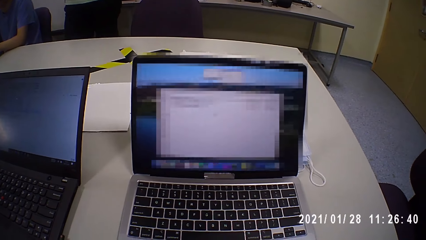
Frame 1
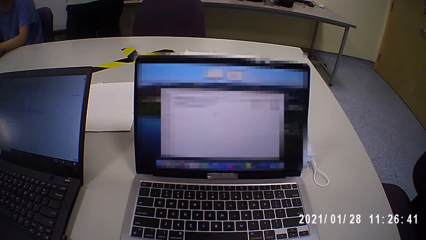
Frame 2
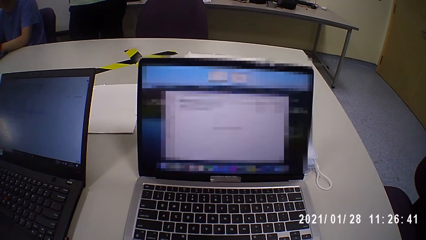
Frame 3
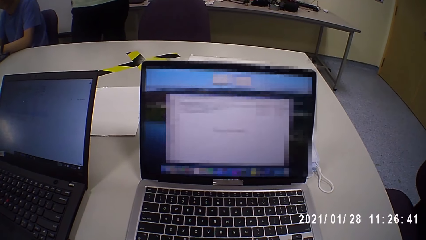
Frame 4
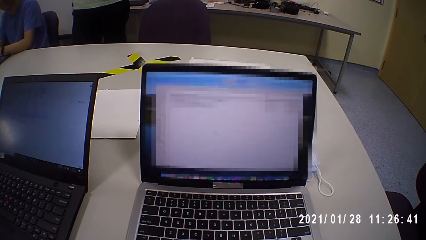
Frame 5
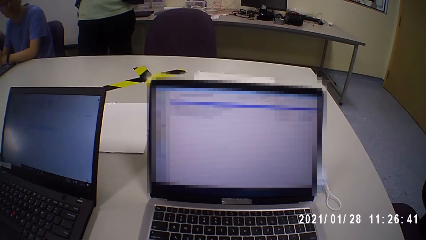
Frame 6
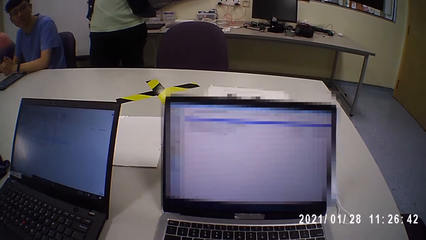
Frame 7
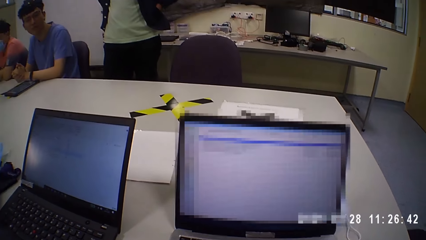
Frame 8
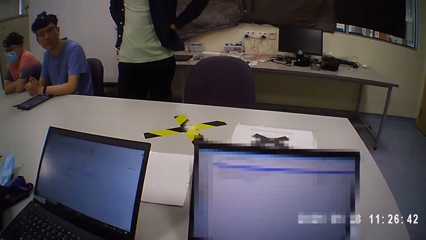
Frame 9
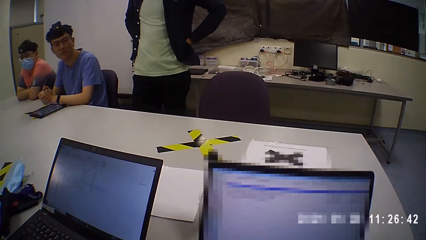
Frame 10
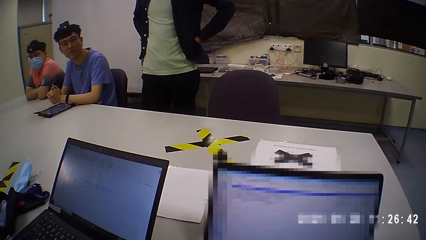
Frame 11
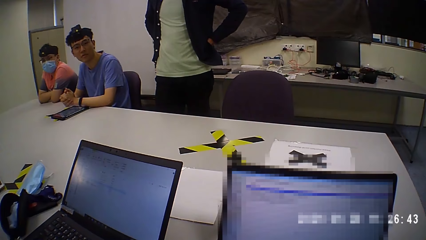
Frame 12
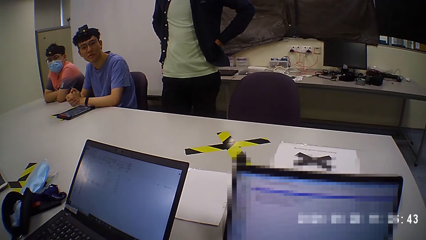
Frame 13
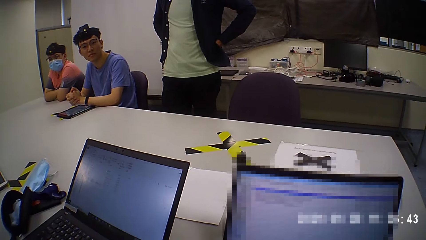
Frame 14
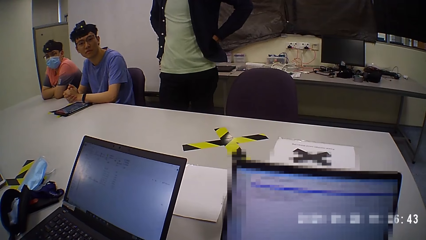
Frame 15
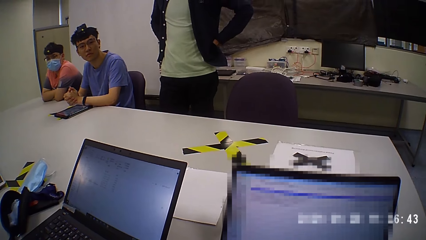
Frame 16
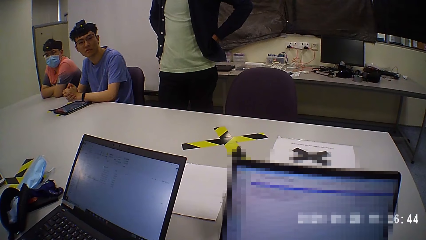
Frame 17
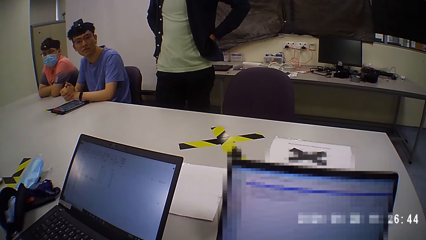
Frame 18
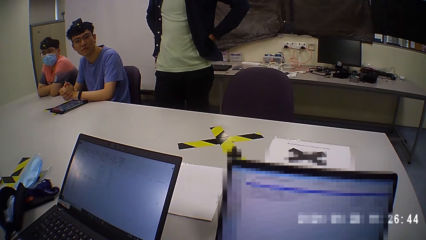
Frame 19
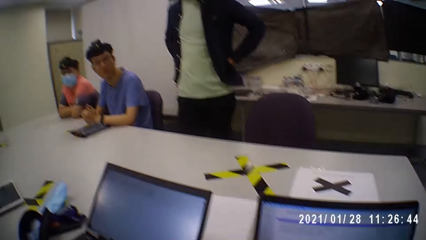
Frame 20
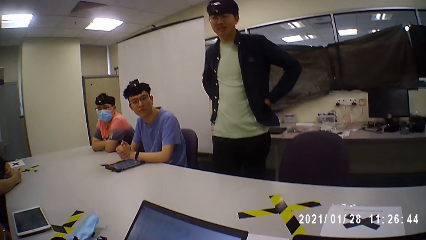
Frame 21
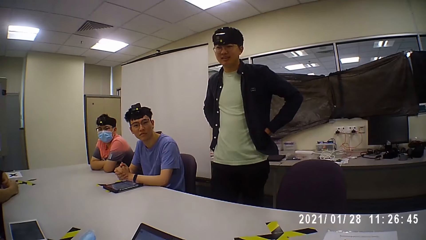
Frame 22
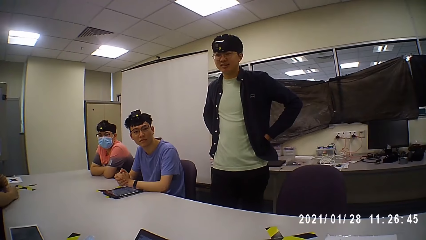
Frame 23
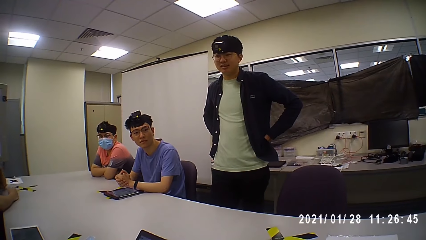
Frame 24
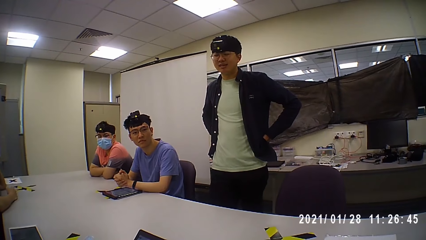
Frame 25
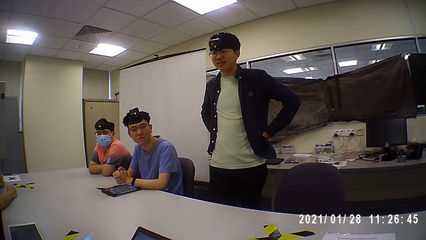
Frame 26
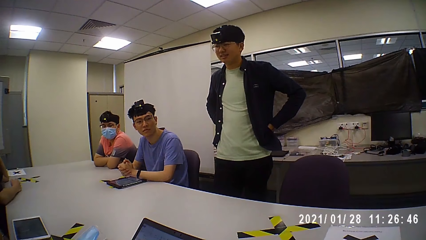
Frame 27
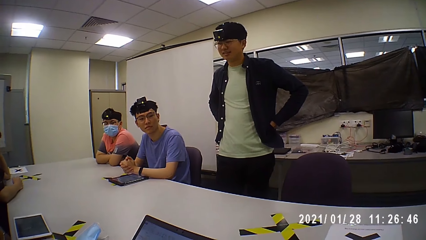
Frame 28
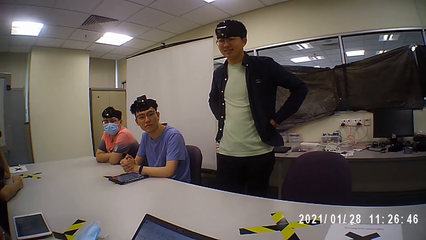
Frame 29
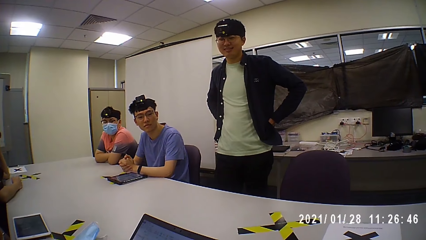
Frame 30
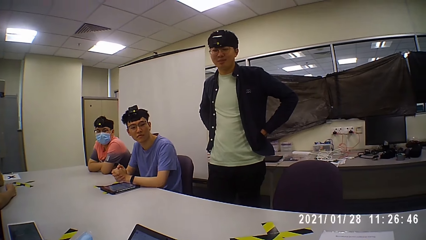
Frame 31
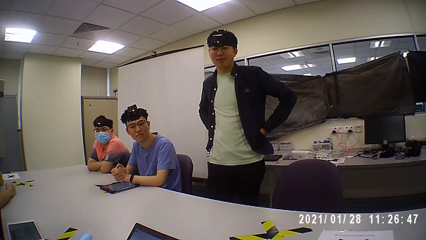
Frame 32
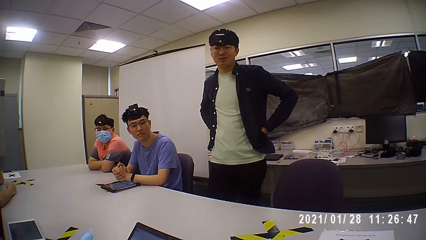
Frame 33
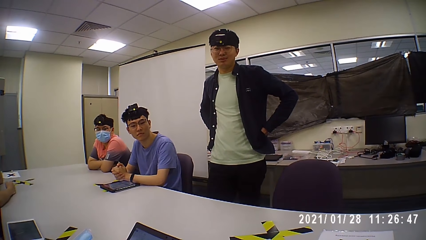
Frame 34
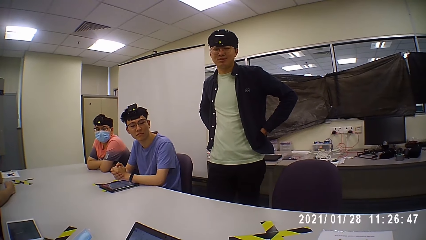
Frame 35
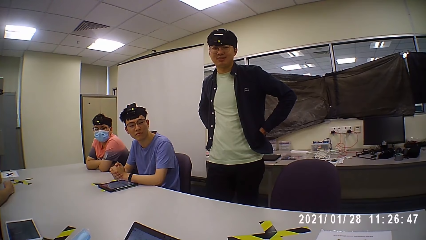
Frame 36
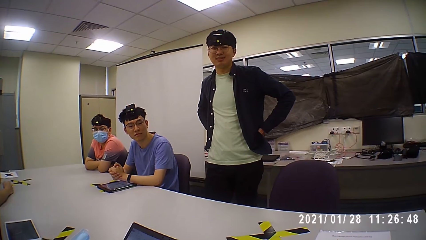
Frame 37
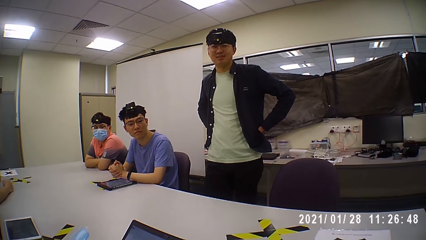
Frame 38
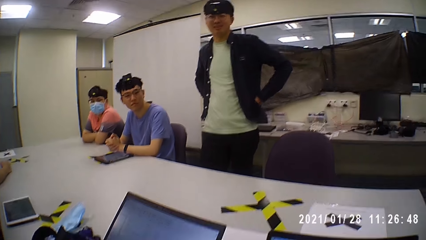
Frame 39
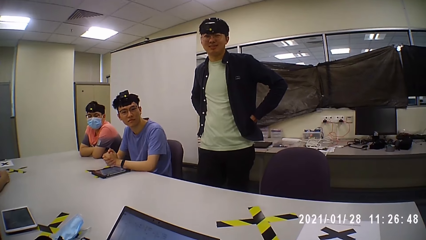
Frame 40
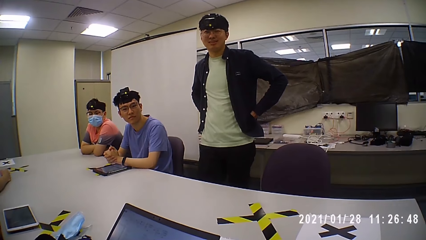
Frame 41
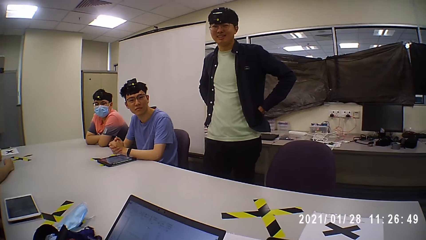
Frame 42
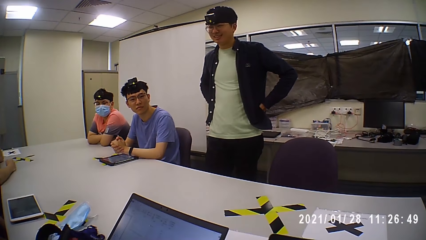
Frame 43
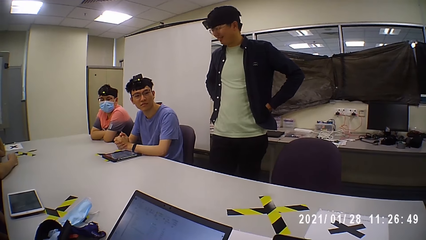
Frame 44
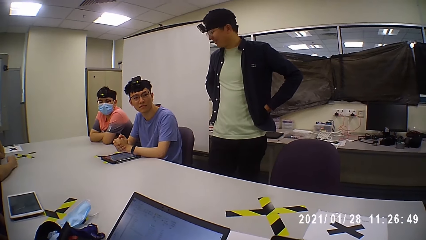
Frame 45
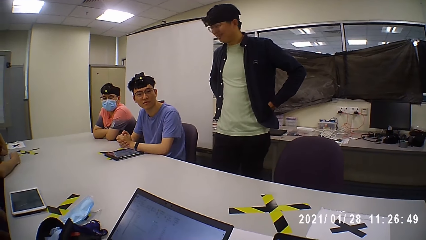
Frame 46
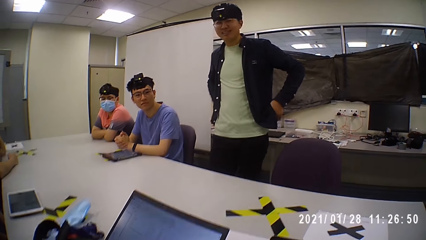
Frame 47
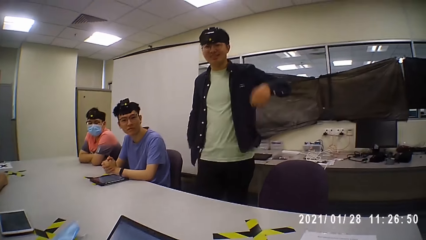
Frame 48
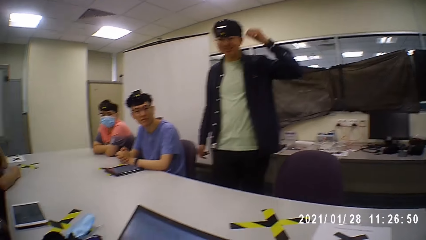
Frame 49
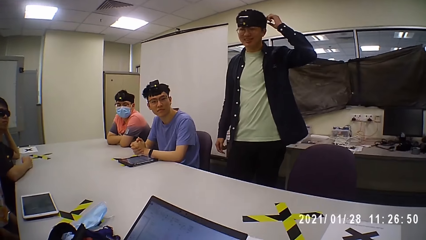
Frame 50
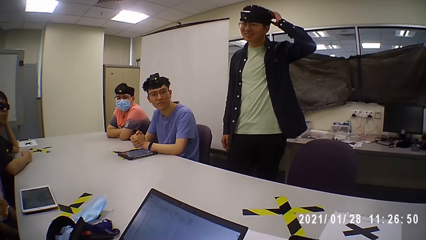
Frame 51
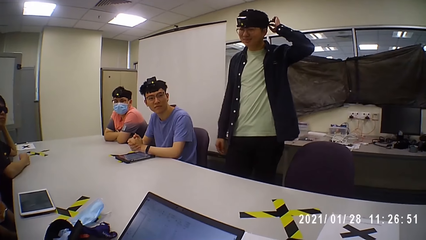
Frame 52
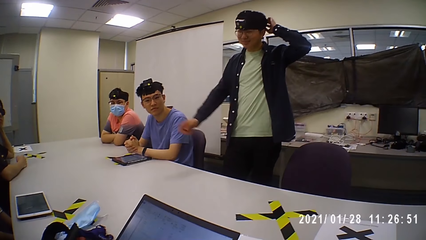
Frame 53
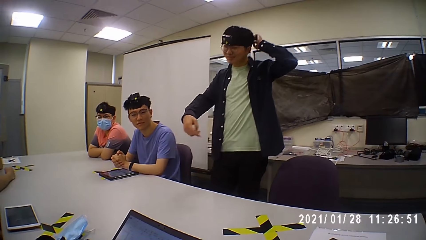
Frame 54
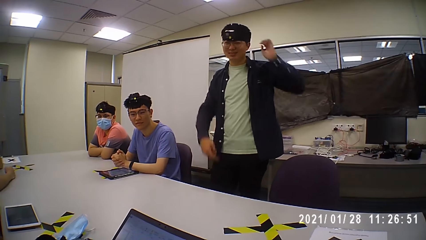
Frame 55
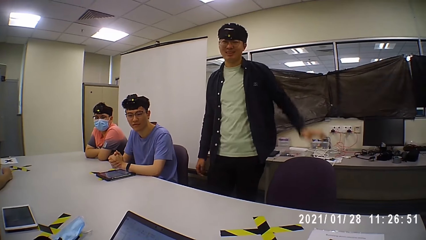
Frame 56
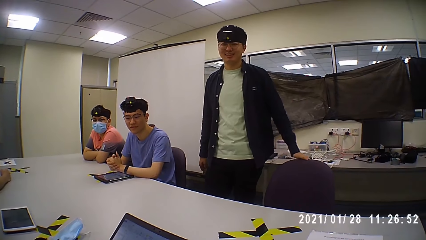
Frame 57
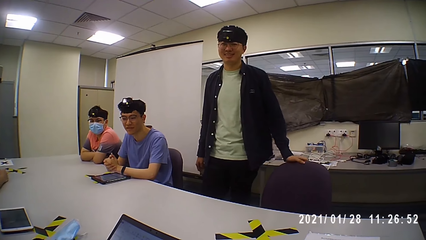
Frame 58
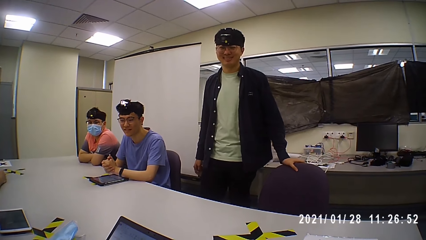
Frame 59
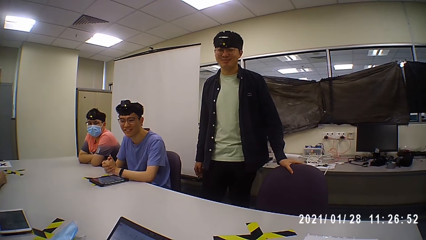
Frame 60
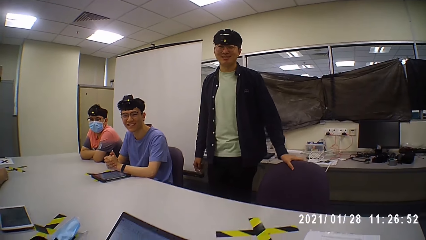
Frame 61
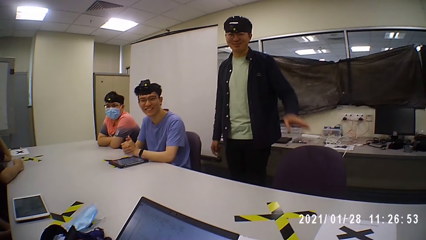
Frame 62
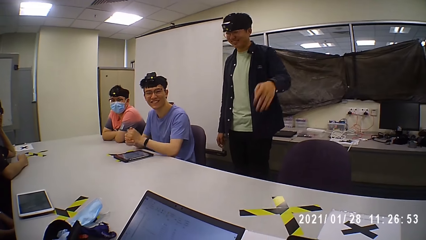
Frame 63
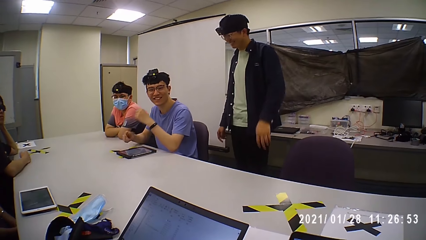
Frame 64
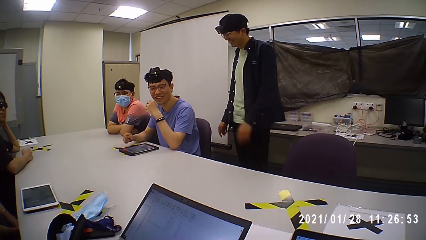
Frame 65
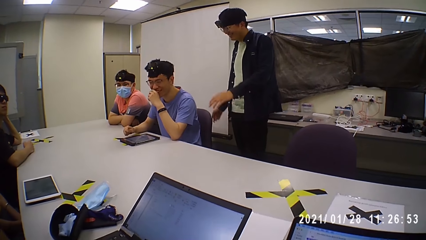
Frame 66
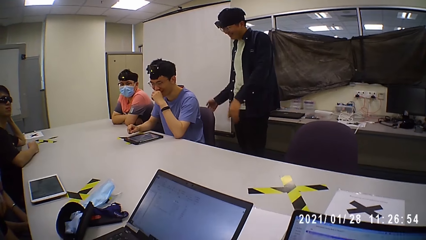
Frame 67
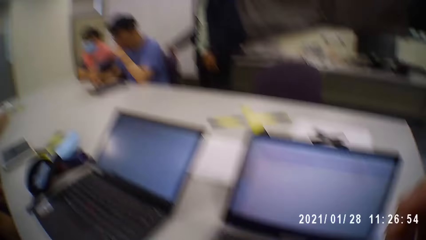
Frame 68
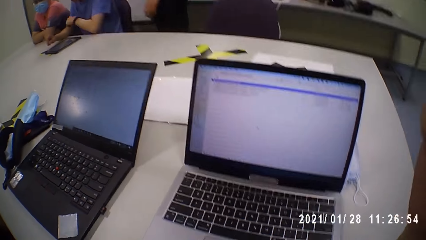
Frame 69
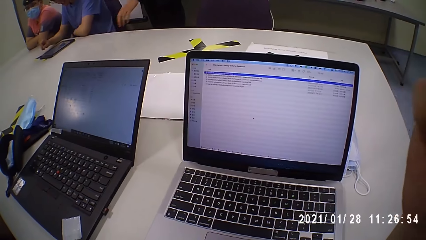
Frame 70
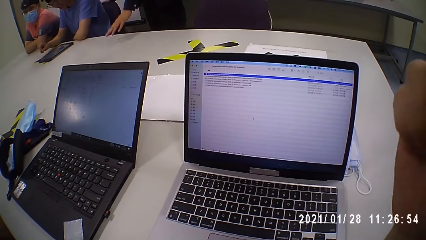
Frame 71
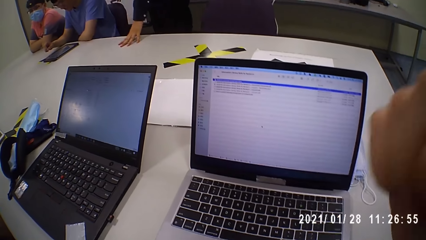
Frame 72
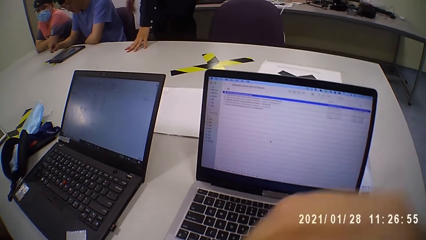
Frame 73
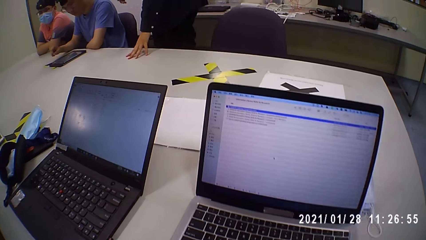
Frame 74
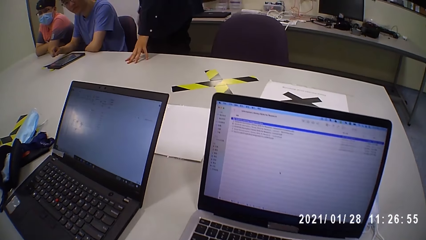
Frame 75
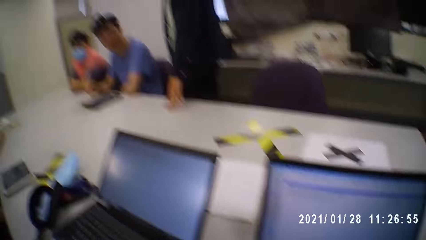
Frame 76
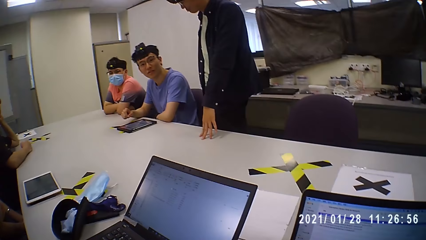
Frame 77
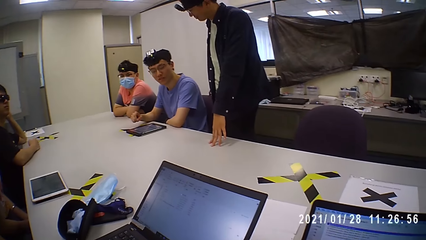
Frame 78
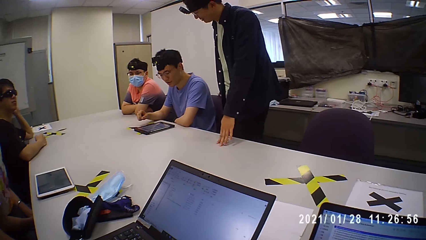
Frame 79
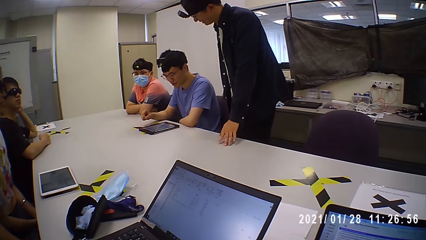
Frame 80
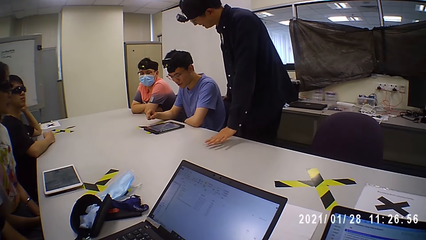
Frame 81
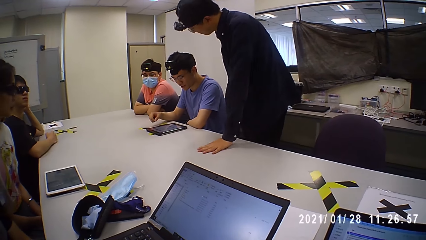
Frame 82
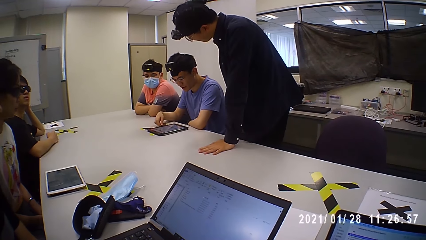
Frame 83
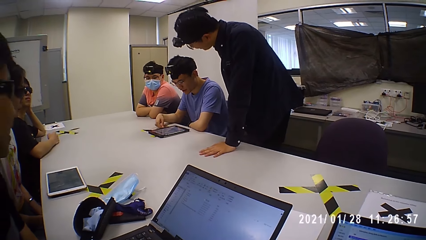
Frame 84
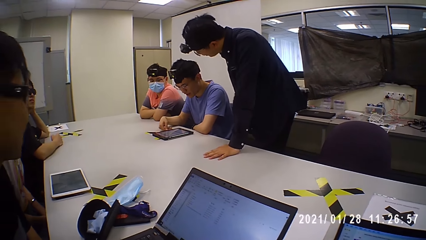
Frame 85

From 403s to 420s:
A man talks to the camera wearer. The camera wearer looks around. They talk to the man. The man holds the waist. The man holds the head. The man talks to the camera wearer and touches the hair. The man grabs the chair. The camera wearer talks to the man. They look at the laptop. They look around.
